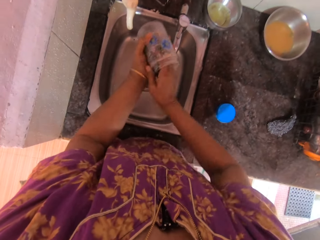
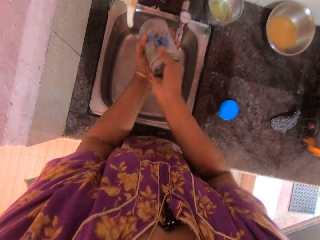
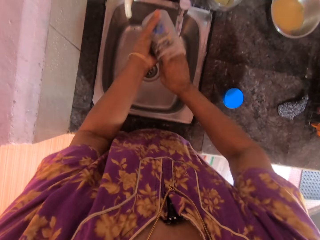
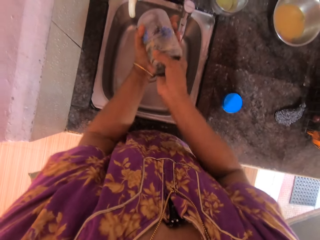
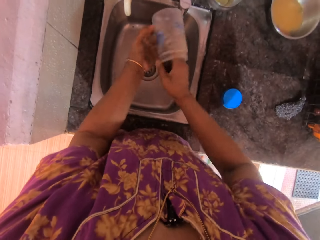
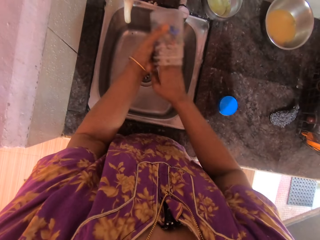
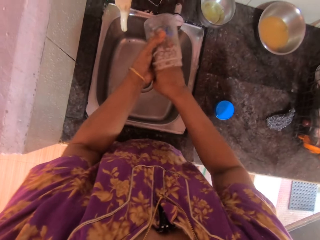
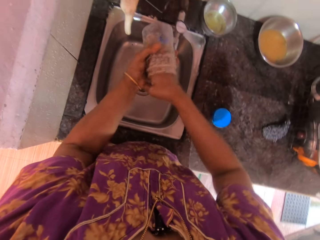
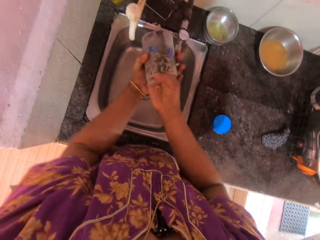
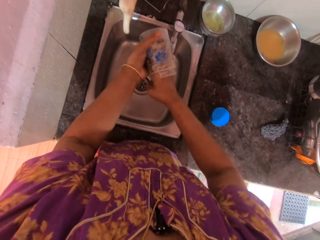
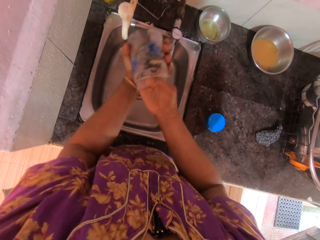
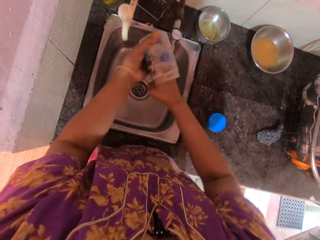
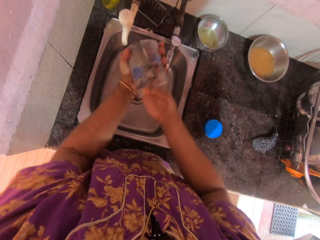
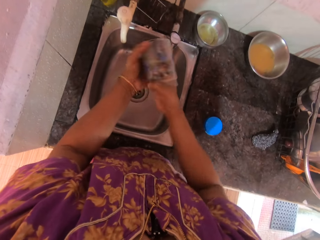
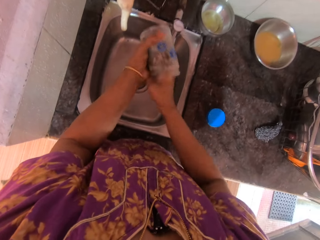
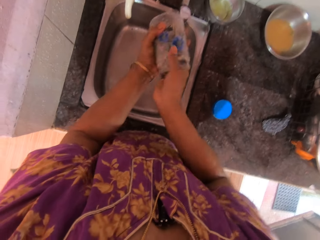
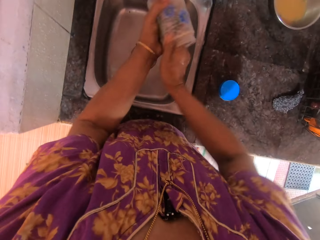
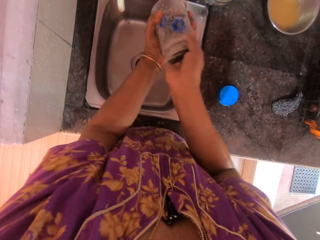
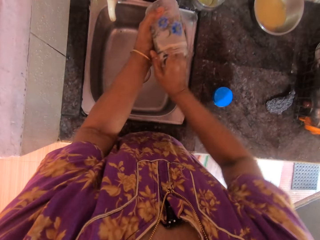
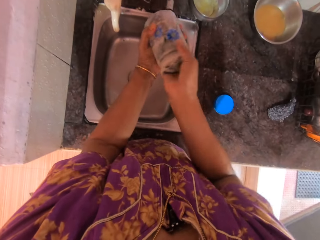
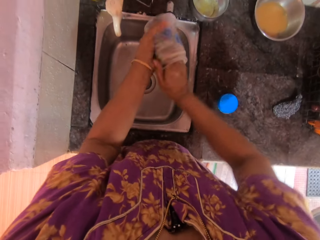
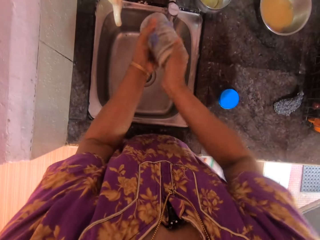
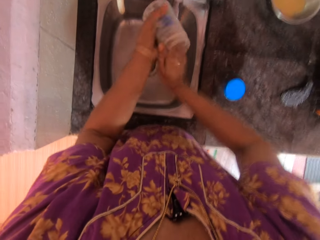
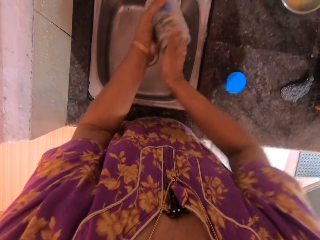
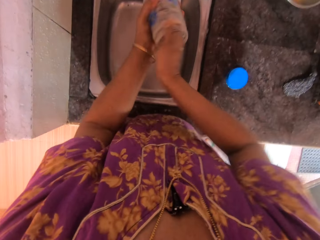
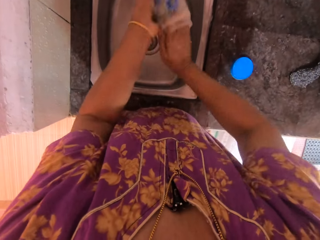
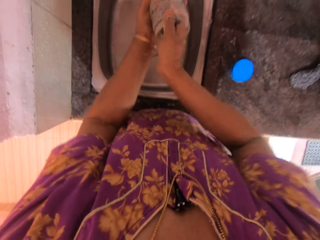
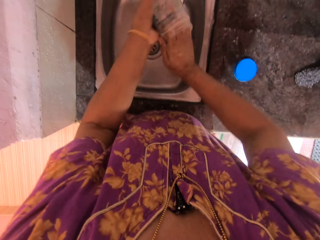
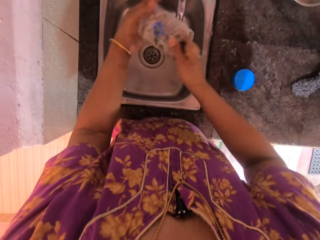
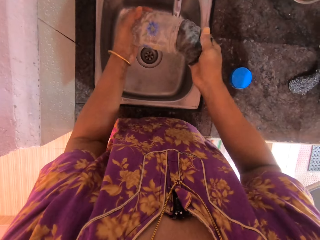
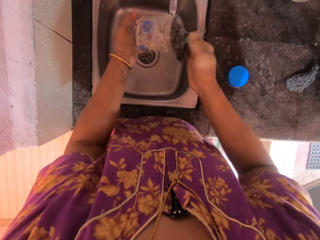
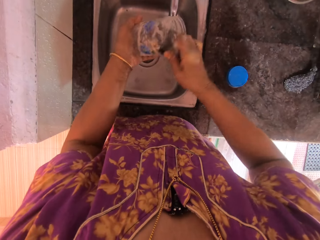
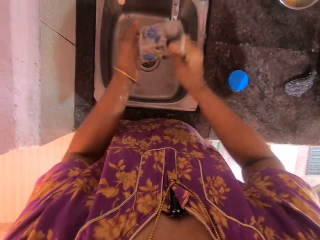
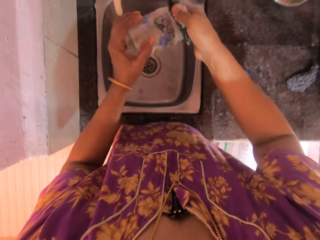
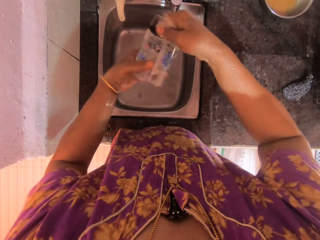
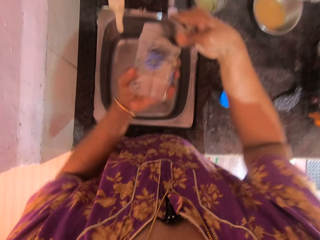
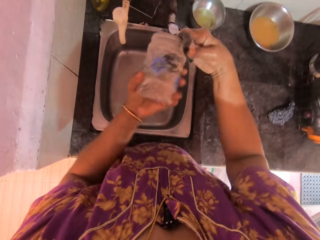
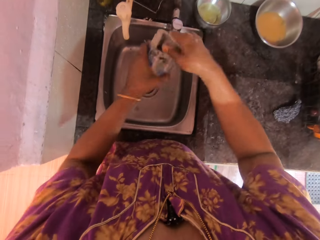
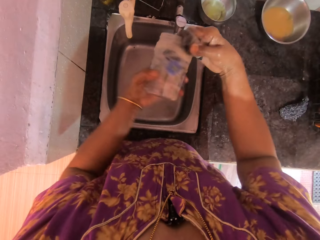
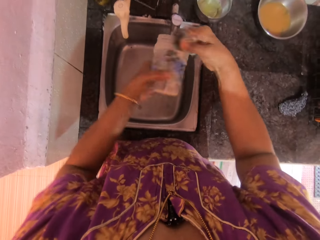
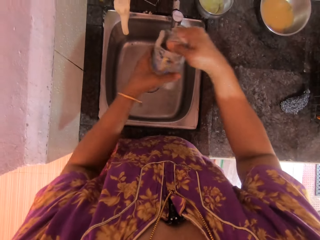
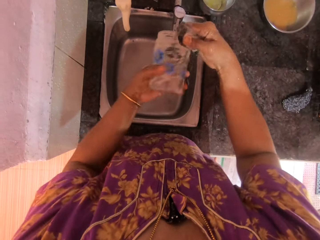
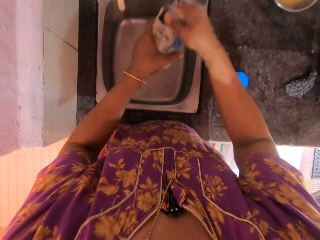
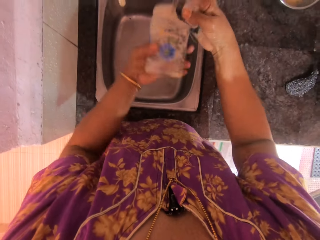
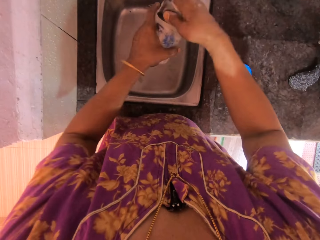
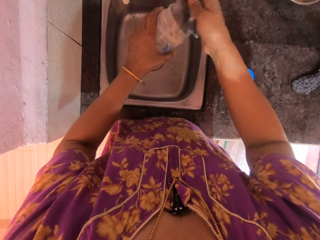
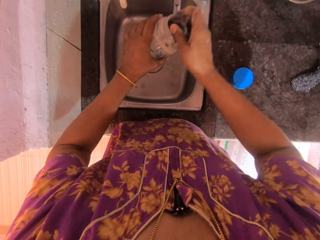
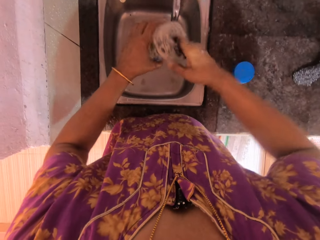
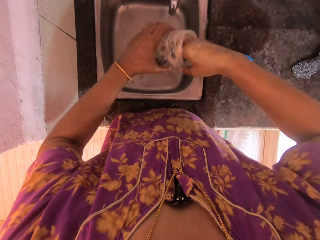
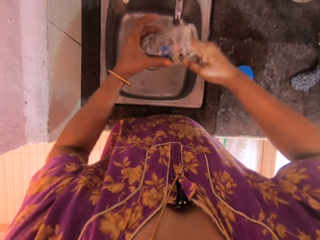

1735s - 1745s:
The camera wearer washes the bottle with the sponge.

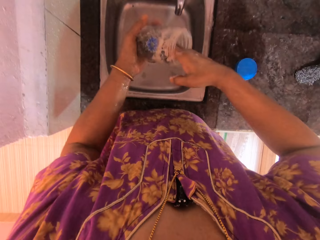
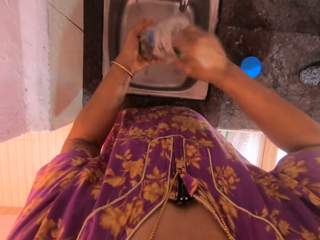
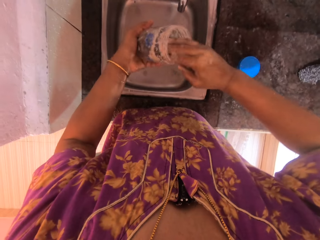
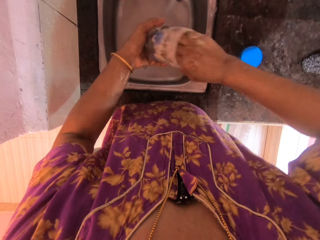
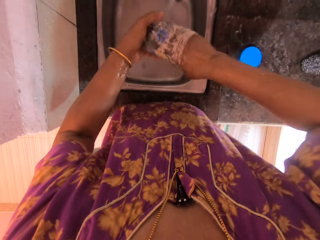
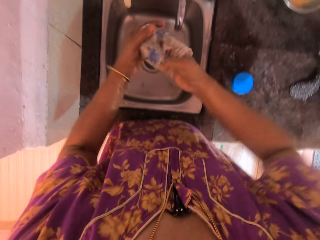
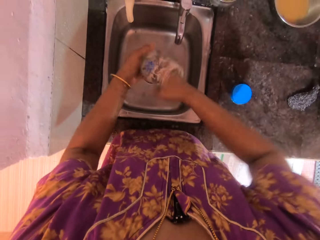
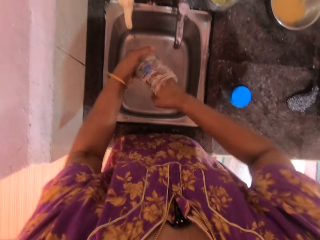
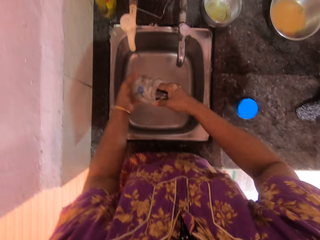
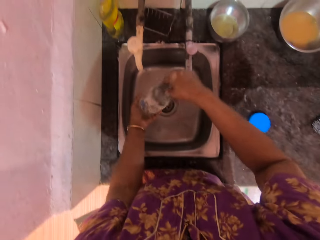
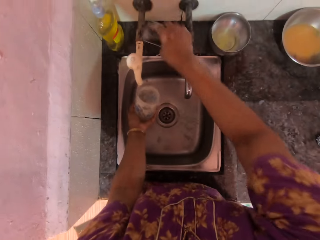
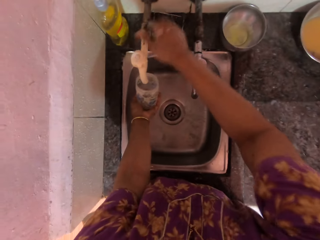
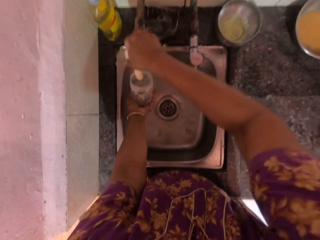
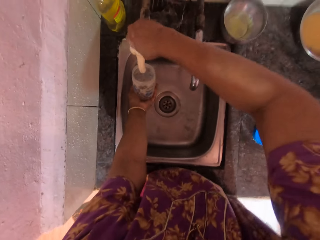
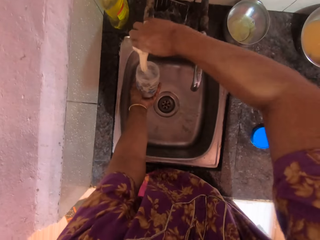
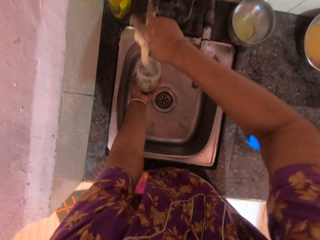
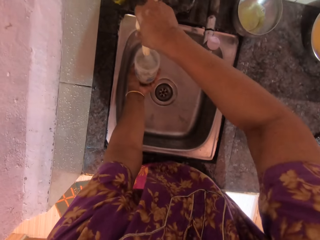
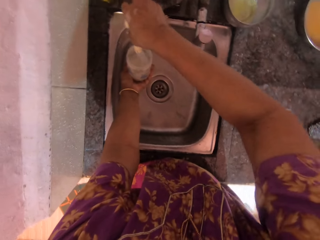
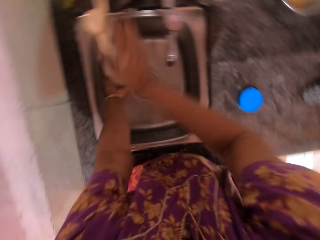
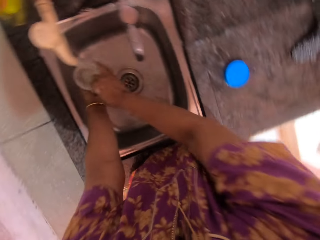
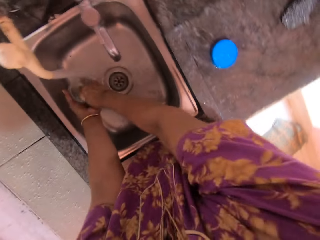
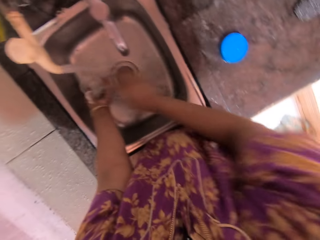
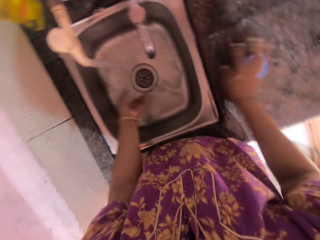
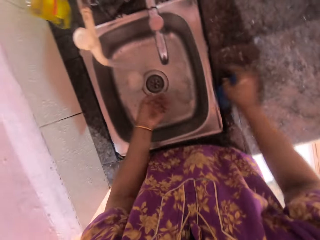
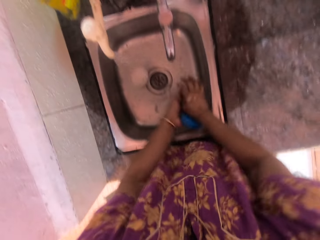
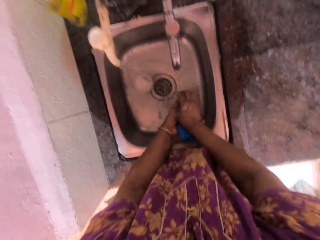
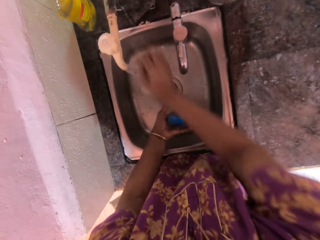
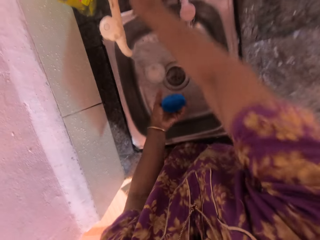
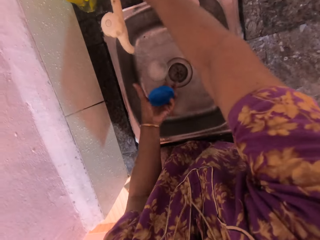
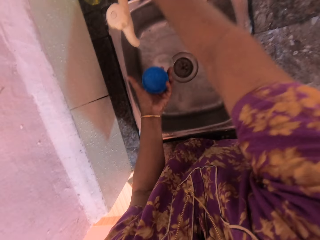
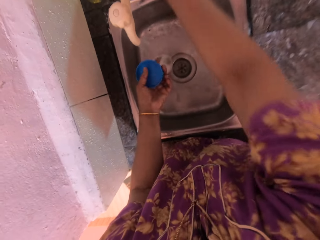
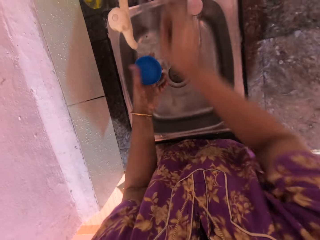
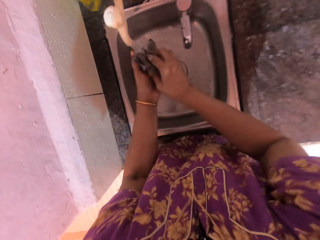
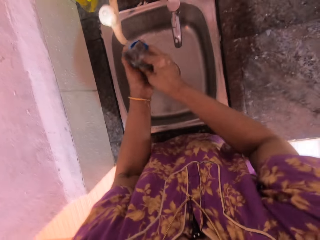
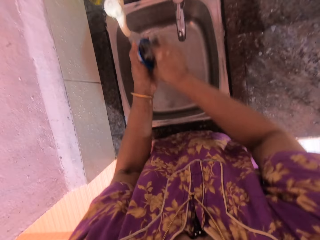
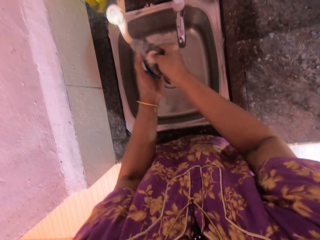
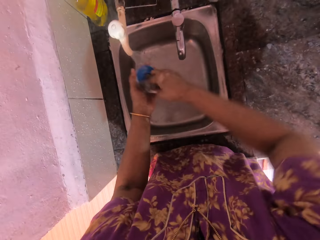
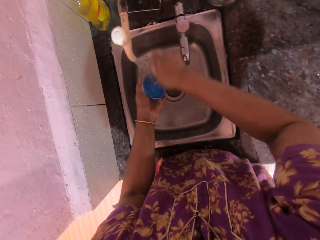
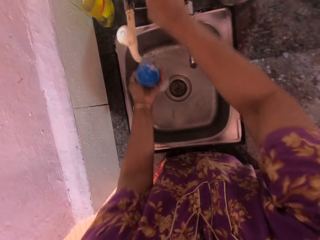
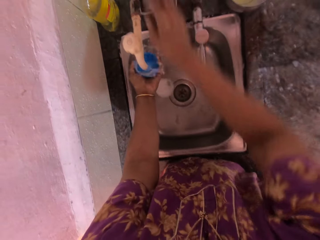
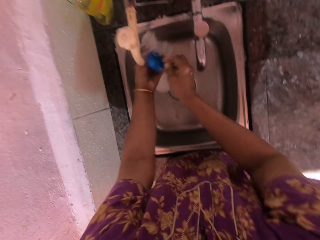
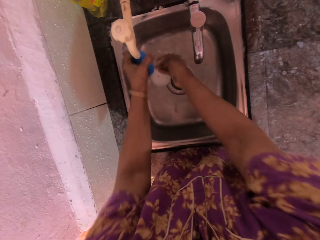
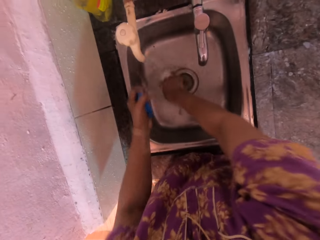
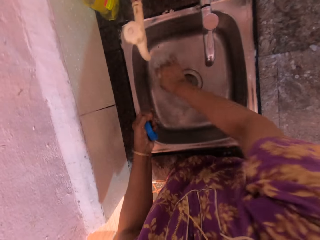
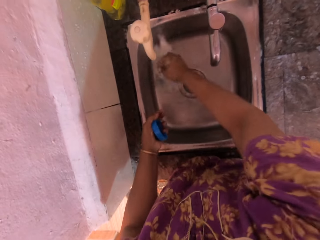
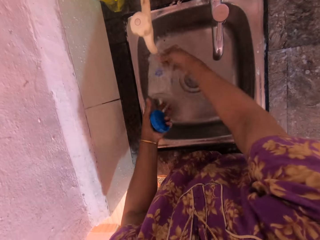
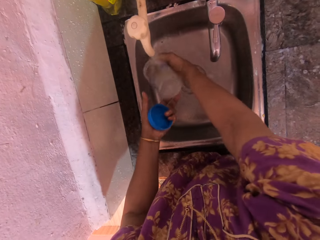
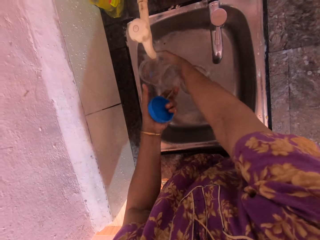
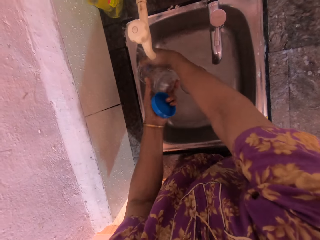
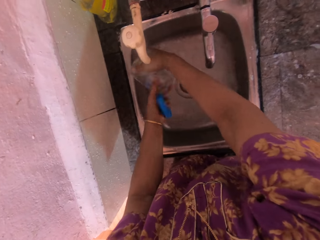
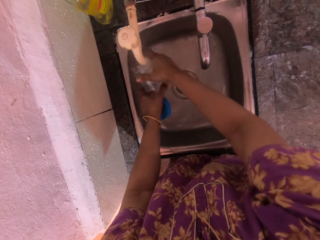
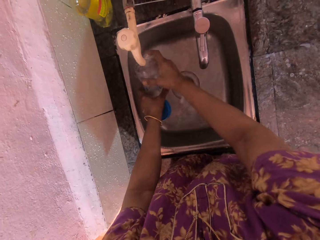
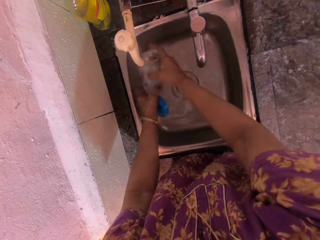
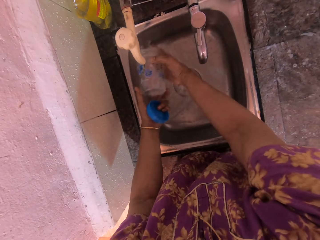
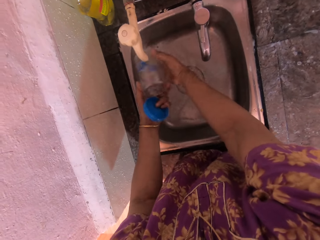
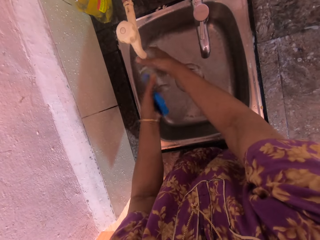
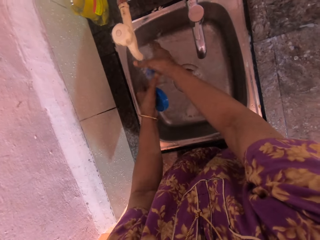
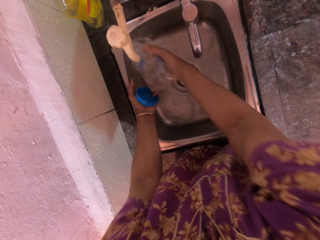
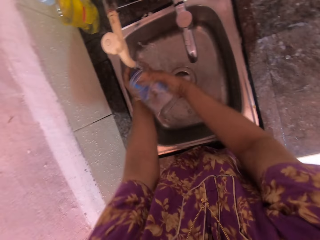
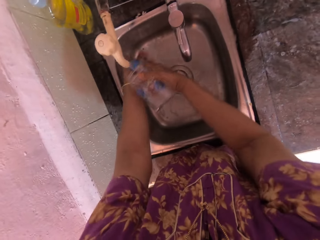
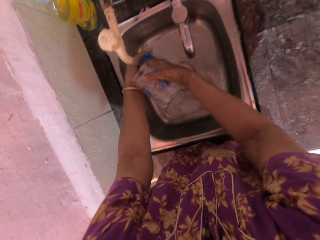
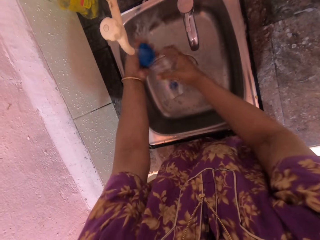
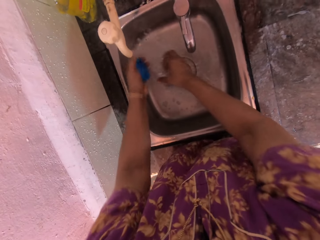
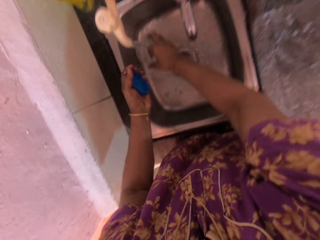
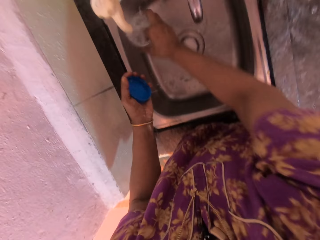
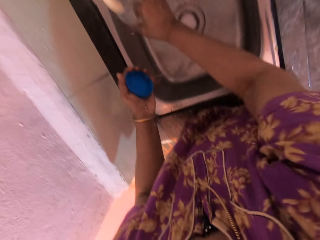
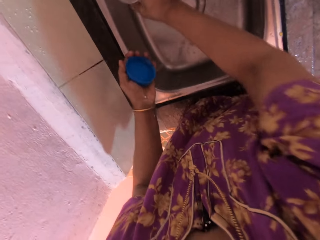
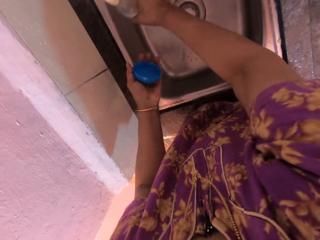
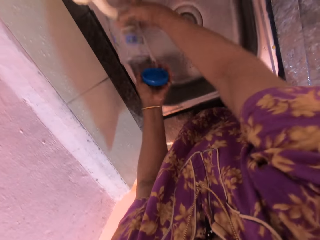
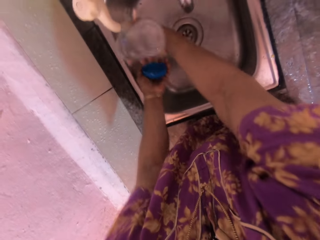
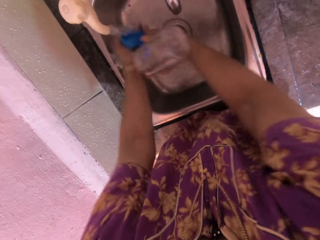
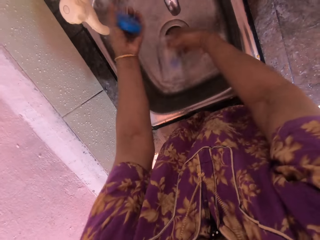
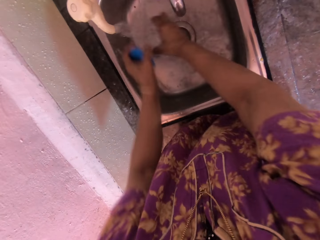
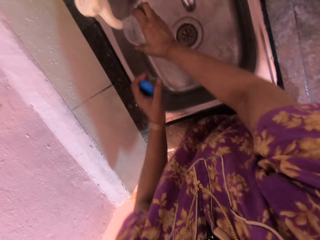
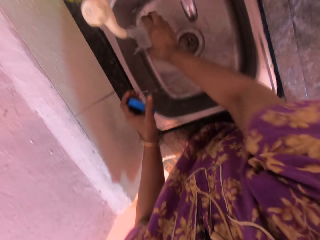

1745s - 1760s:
The camera wearer places the glass jar under the faucet. She turns on the faucet with her right hand and drops the sponge back on the kitchen countertop with her right hand. She drops the glass jar in her hands into the kitchen sink. She picks up the lid of the glass jar from the kitchen countertop with her right hand. She drops the lid of the glass jar to her left hand in the kitchen sink. She holds the lid. She picks up the sponge from the kitchen countertop with her right hand. She scrubs the lid of the glass jar under the running water from the faucet. She drops the sponge on the kitchen countertop with her right hand. She rinses the lid of the glass jar with her left hand. She picks up the glass jar from the kitchen sink with her right hand. She rinses the glass jar and lid under the running water from the faucet.
